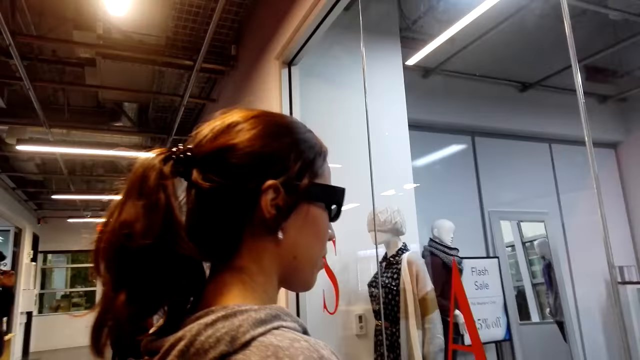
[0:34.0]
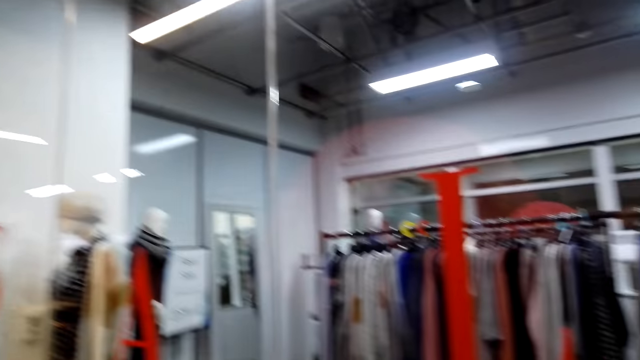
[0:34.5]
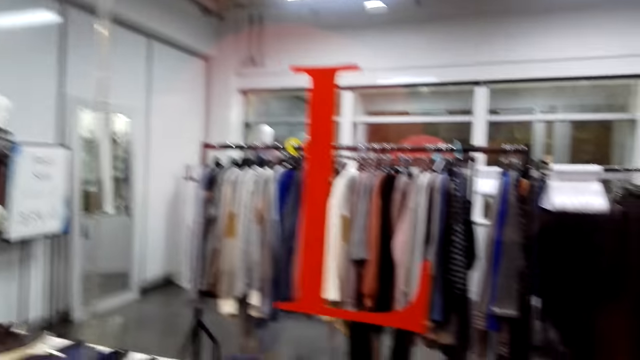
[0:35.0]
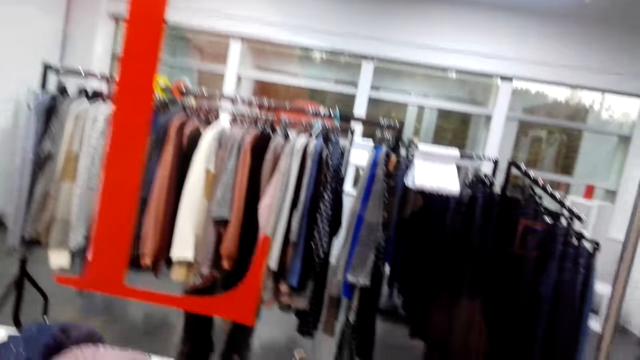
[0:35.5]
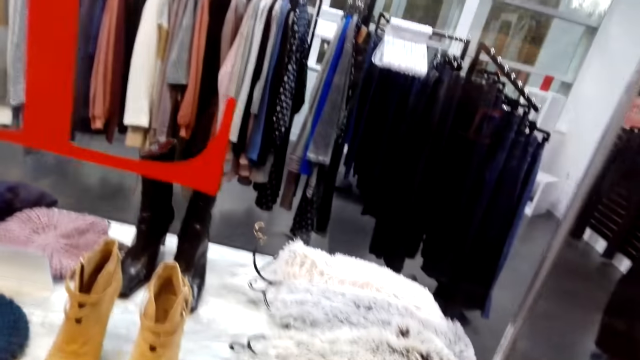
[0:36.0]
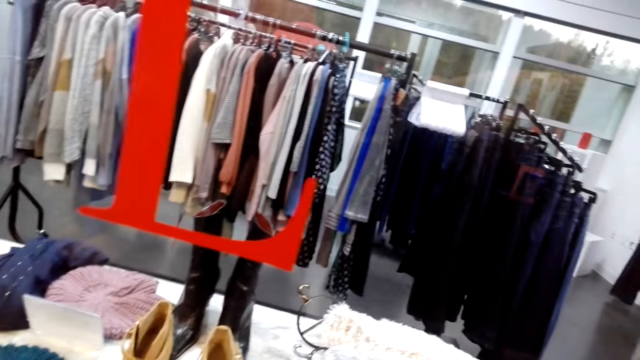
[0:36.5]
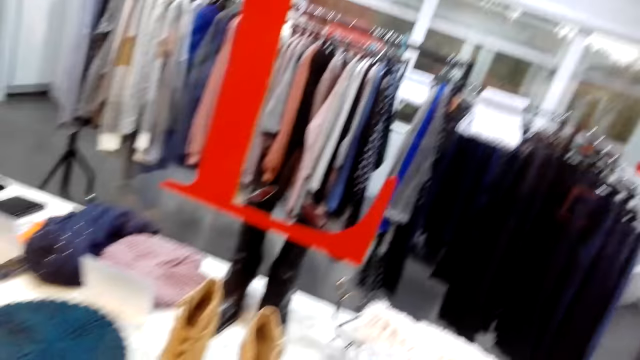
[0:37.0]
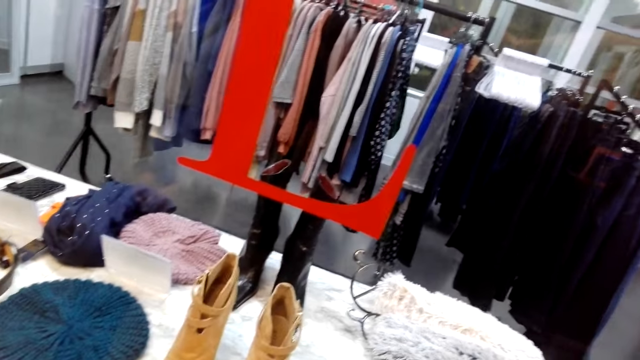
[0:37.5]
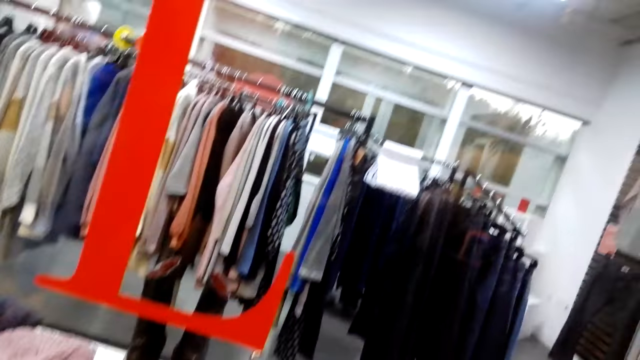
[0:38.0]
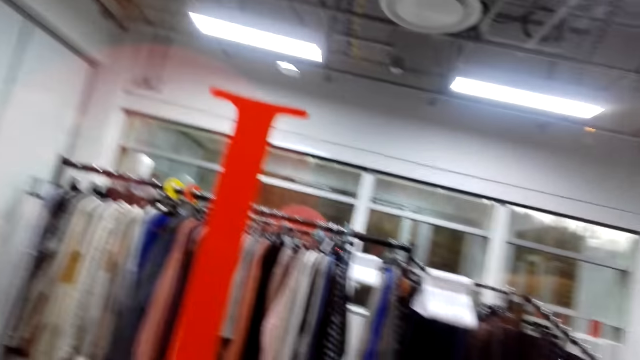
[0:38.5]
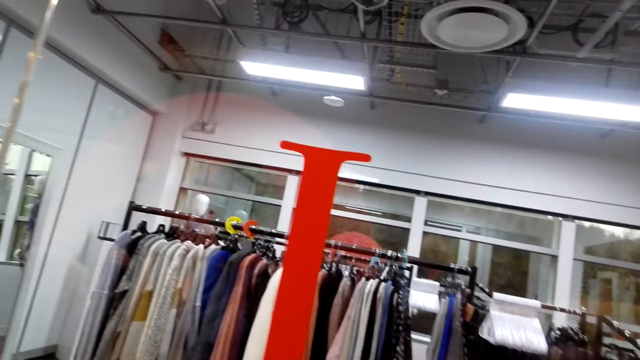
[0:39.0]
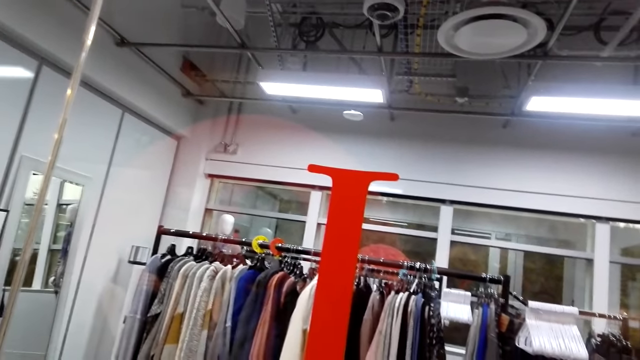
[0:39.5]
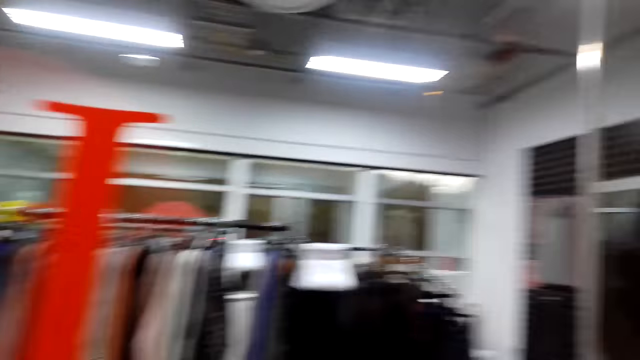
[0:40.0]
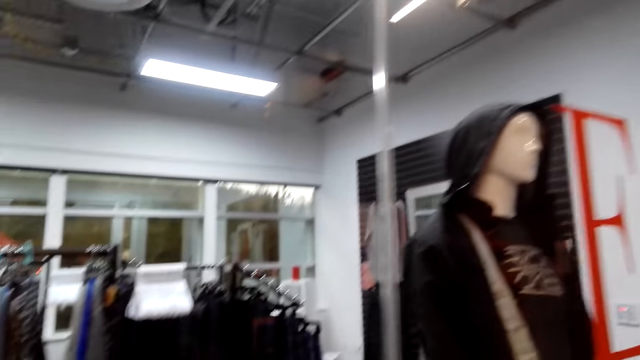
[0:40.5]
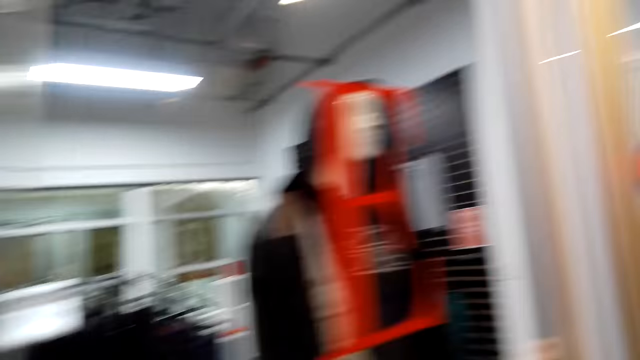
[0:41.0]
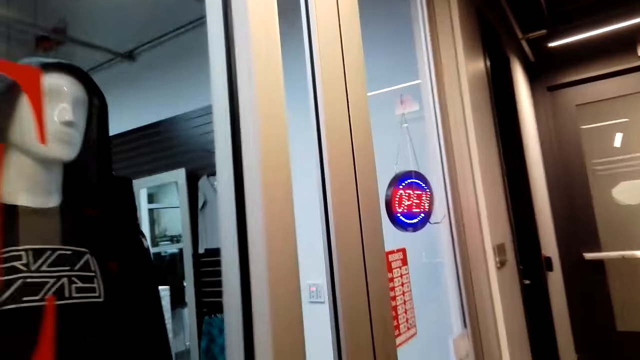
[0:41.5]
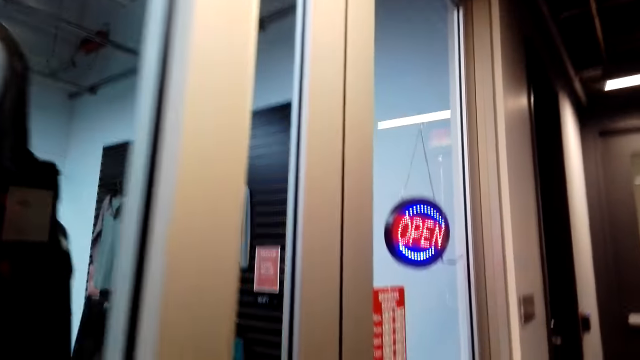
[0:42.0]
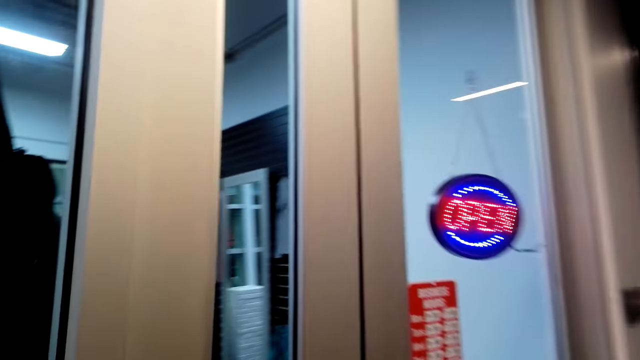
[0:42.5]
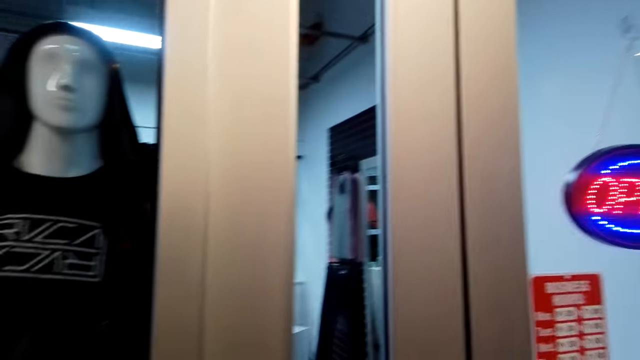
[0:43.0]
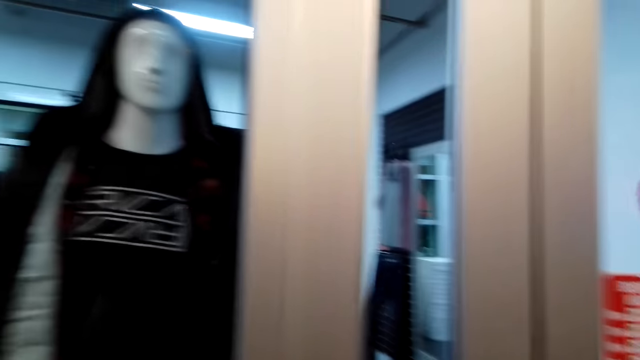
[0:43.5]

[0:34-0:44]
The camera wearer looks at the display in the clothes shop.

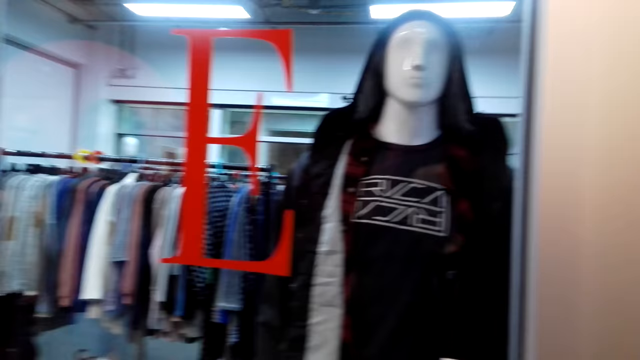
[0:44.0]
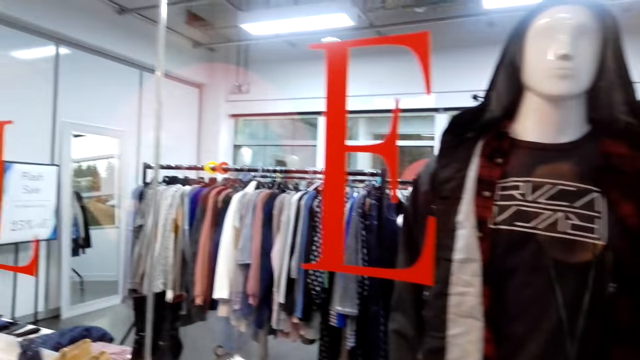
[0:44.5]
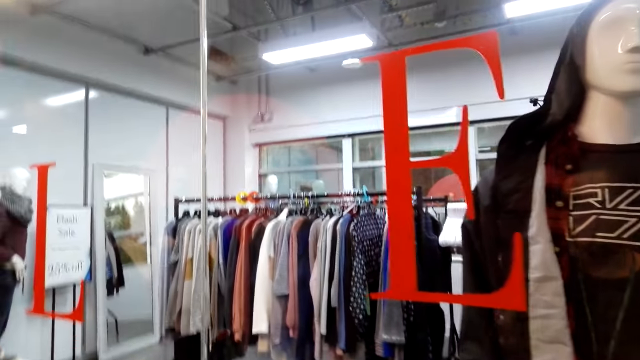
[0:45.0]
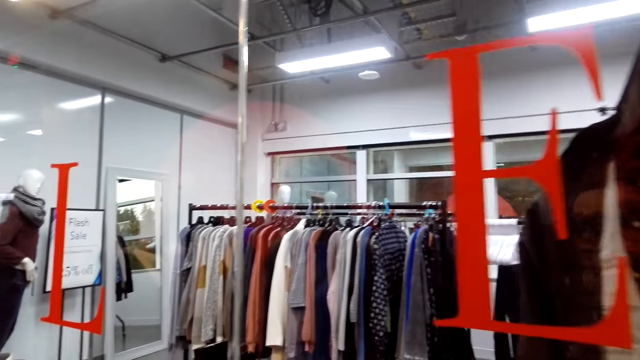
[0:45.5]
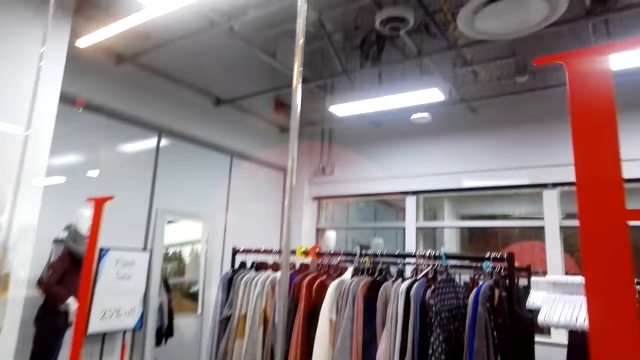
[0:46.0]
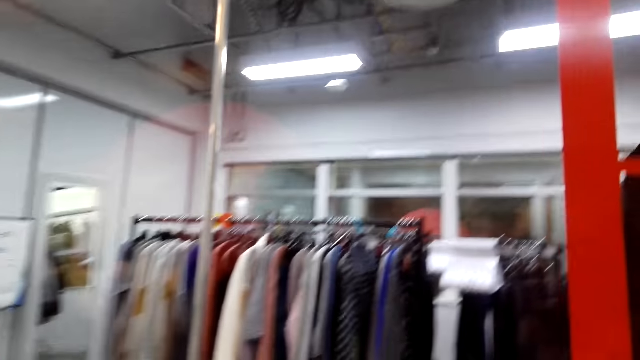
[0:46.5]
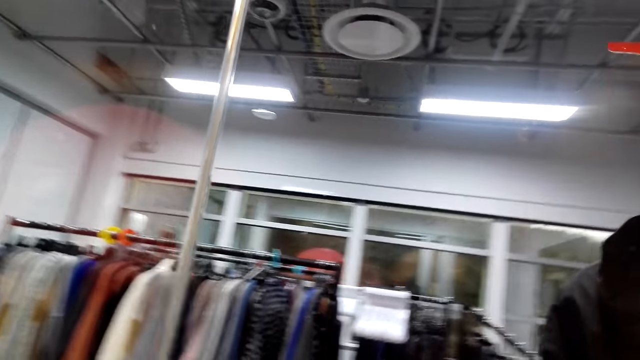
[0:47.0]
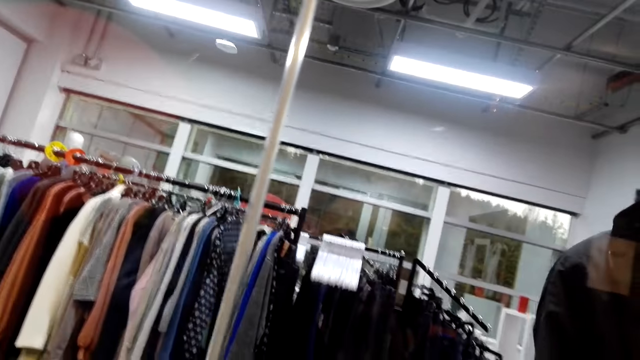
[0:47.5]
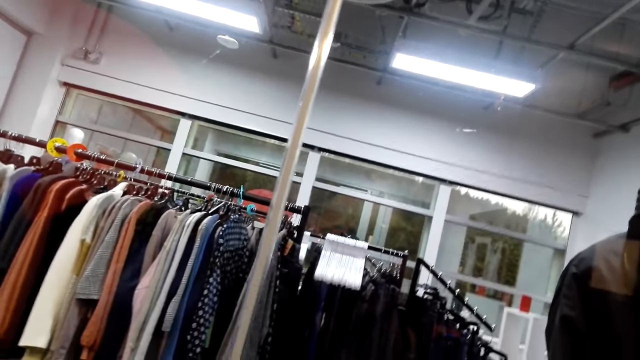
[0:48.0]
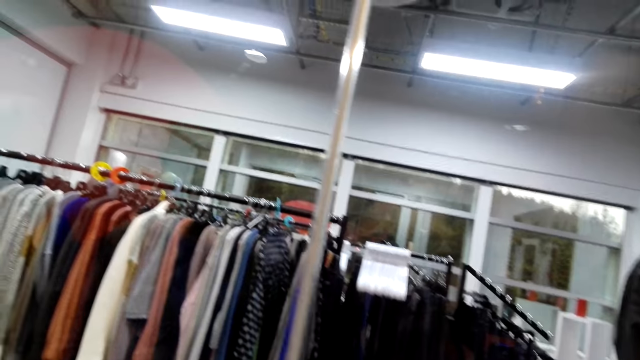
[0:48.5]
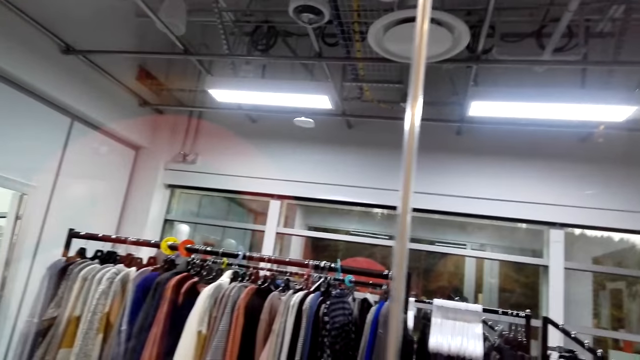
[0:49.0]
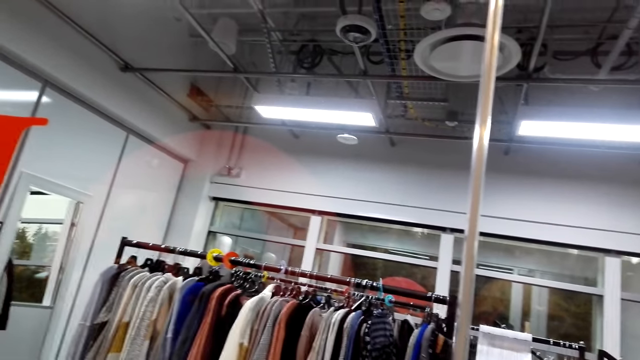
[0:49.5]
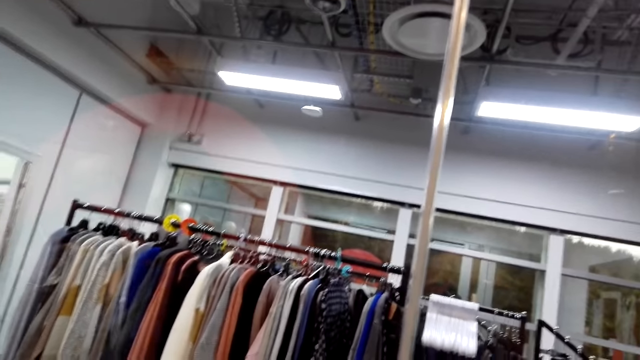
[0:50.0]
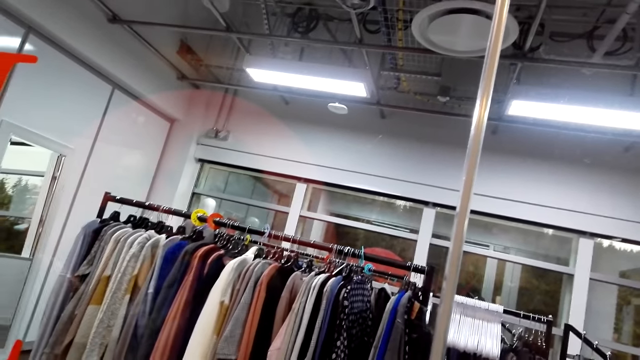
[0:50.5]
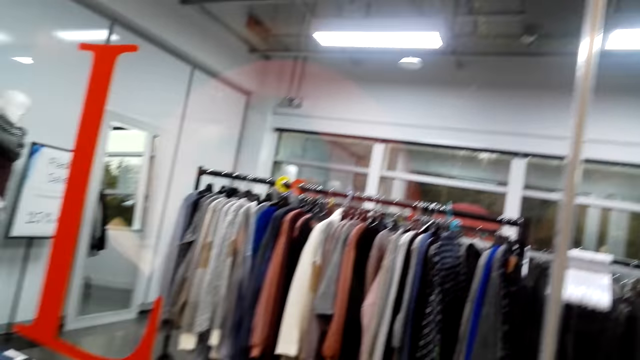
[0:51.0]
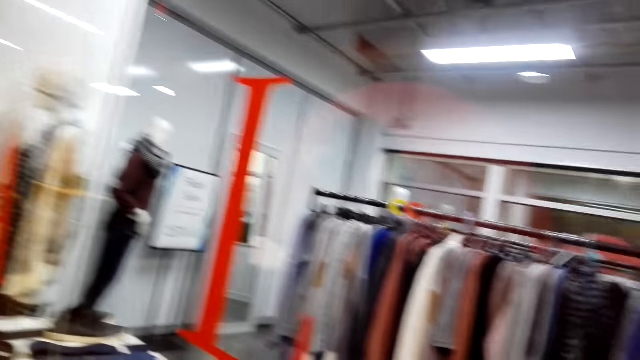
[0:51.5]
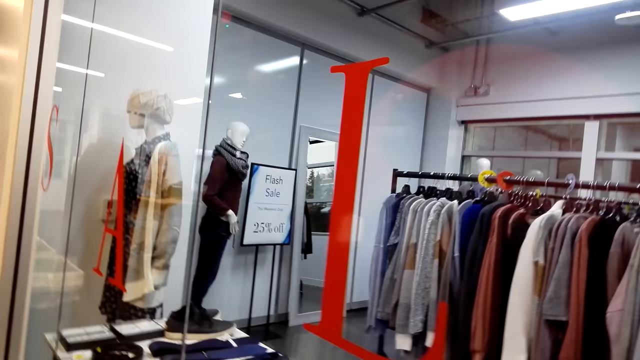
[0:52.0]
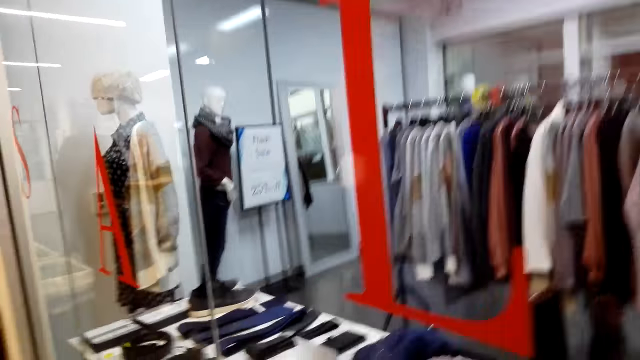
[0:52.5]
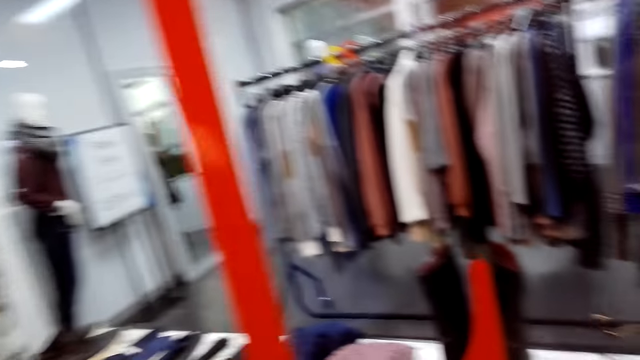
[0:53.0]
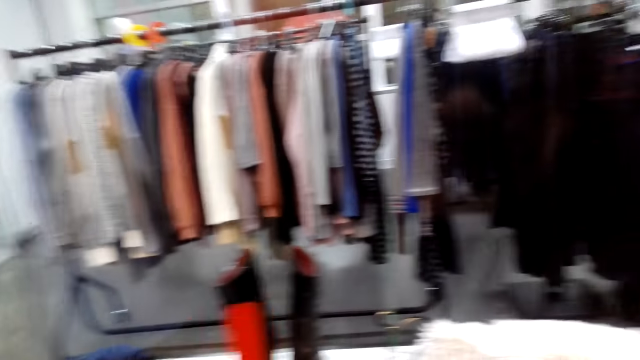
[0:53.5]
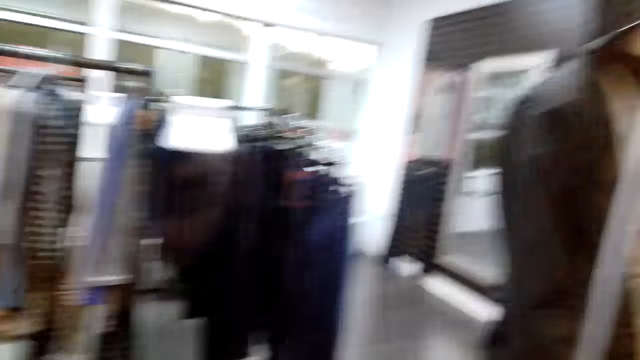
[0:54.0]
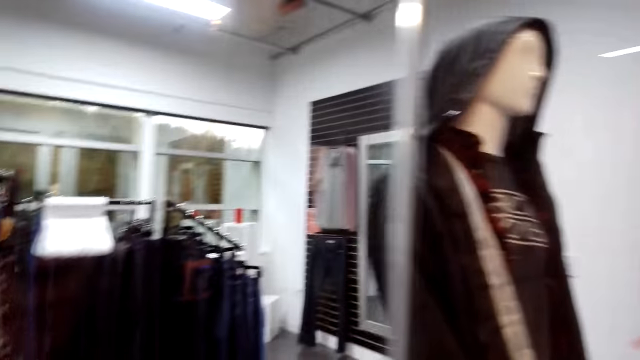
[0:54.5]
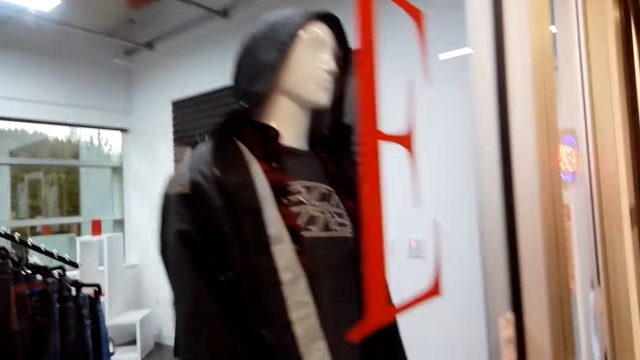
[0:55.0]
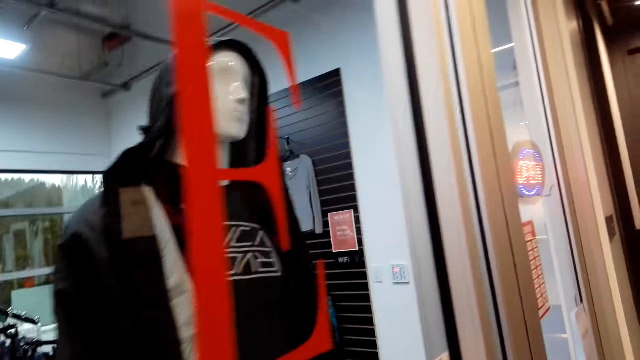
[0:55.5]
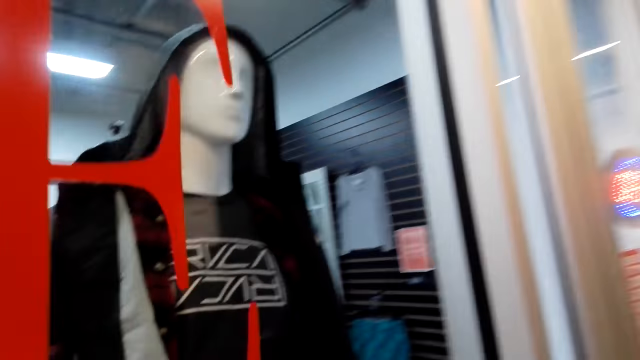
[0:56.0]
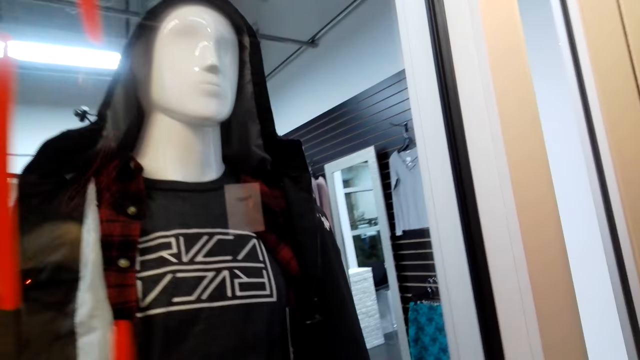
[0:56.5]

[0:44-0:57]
The camera wearer moves around the display.
